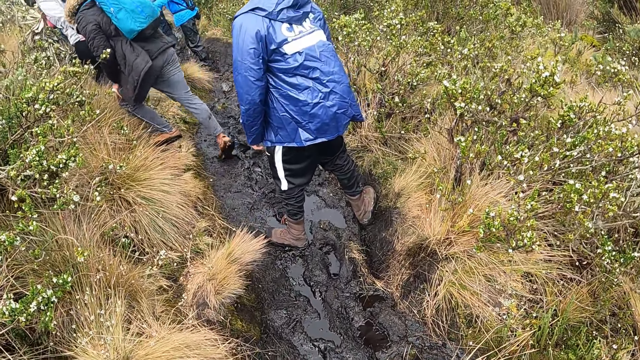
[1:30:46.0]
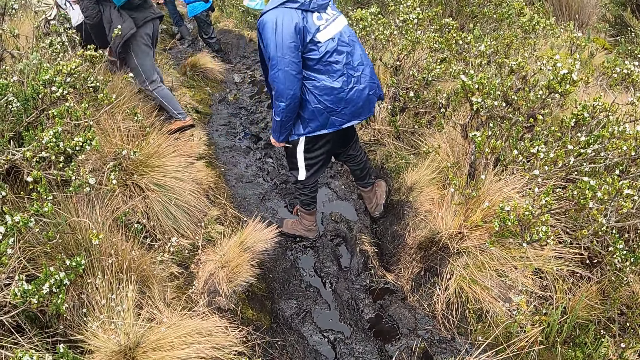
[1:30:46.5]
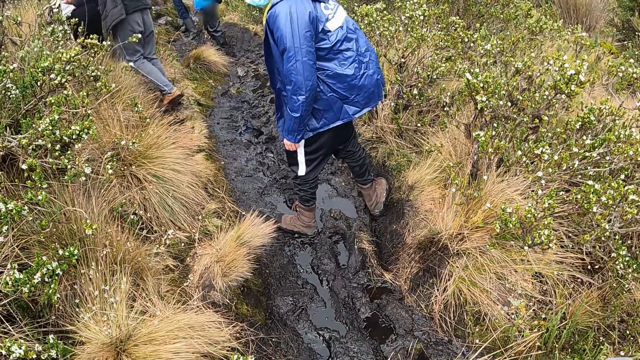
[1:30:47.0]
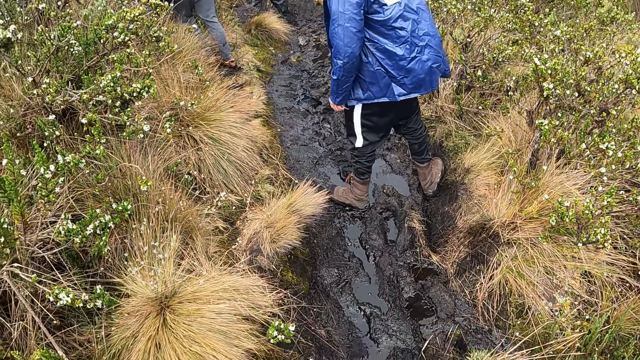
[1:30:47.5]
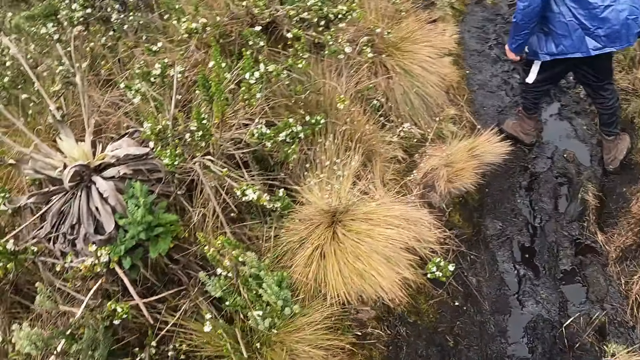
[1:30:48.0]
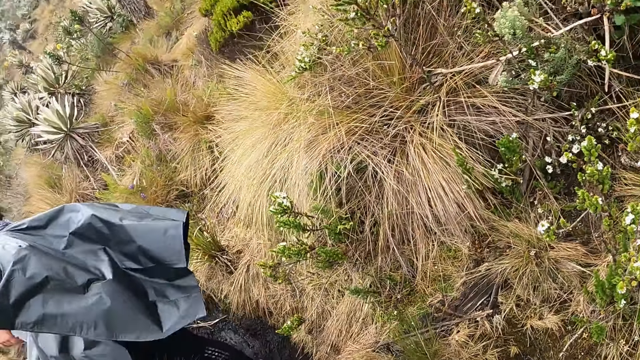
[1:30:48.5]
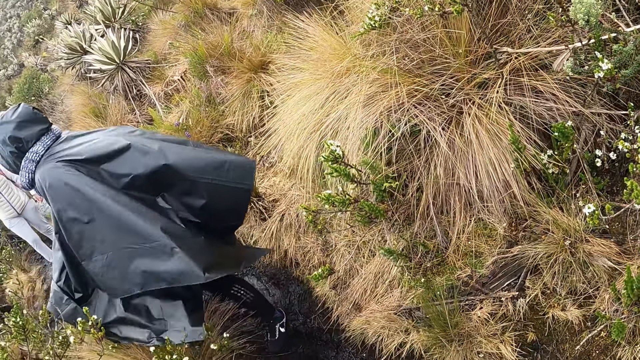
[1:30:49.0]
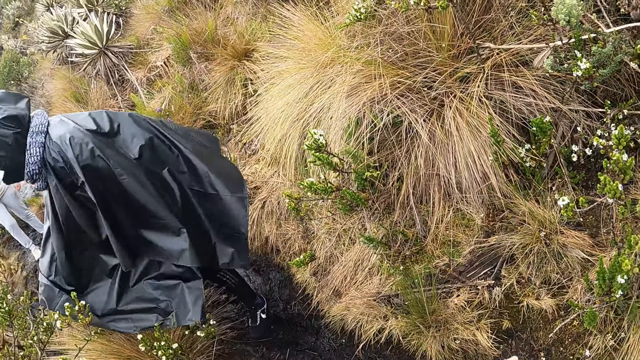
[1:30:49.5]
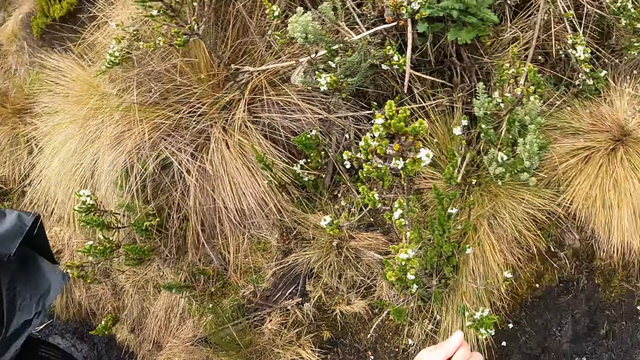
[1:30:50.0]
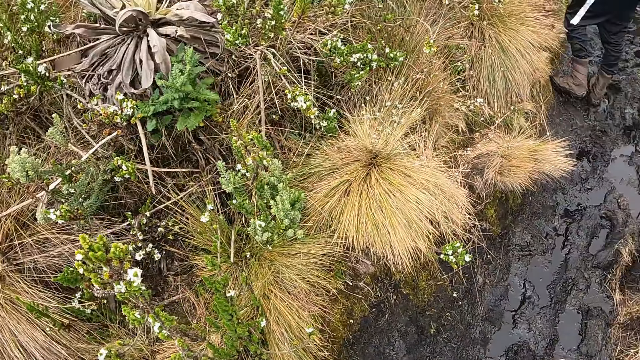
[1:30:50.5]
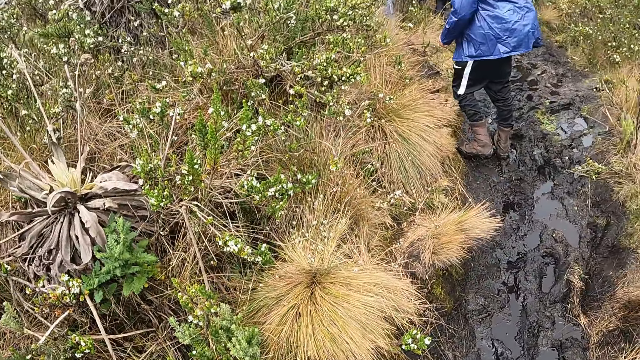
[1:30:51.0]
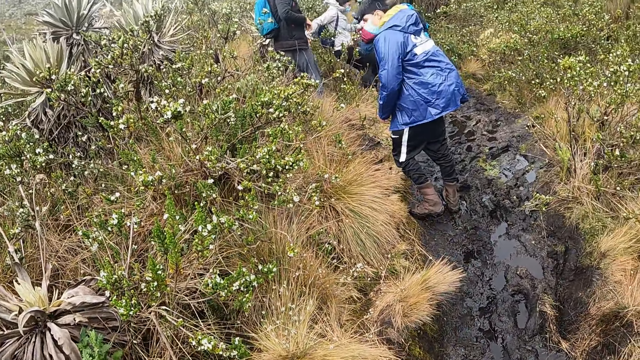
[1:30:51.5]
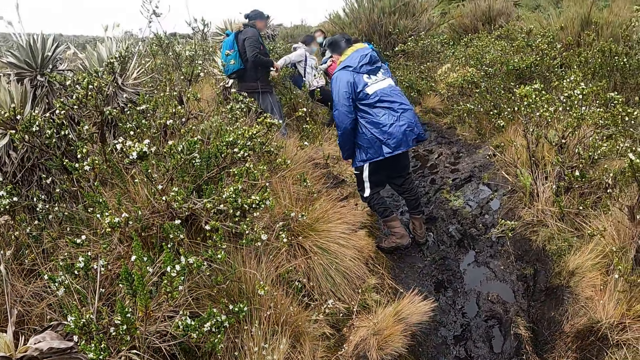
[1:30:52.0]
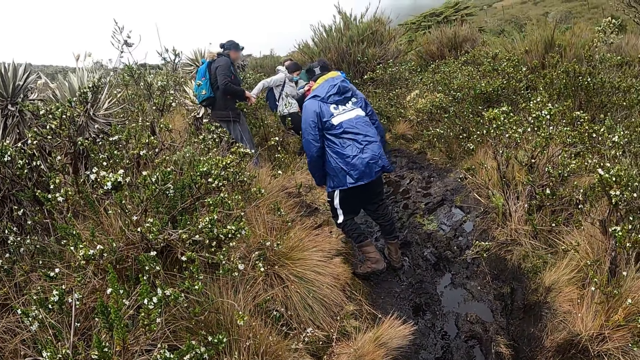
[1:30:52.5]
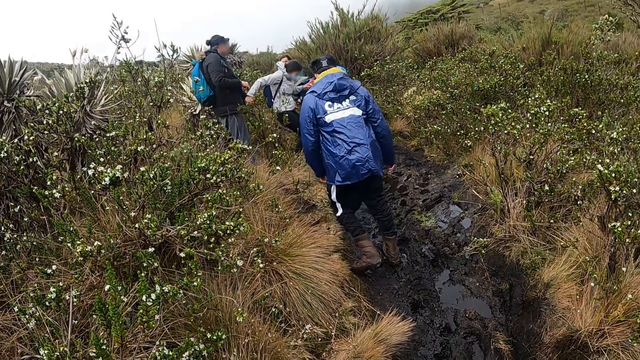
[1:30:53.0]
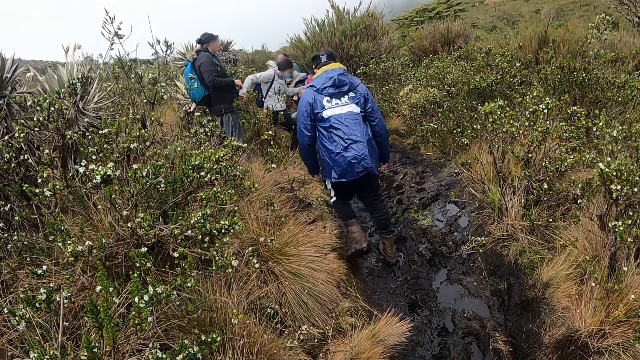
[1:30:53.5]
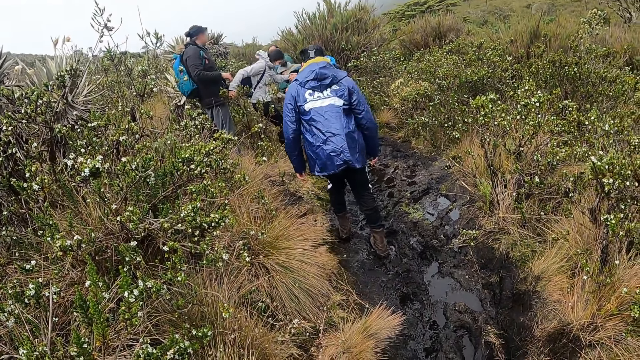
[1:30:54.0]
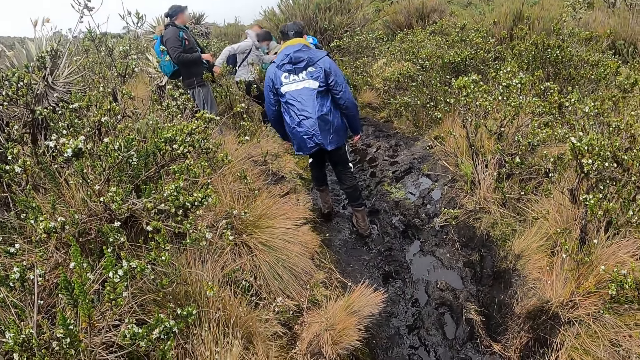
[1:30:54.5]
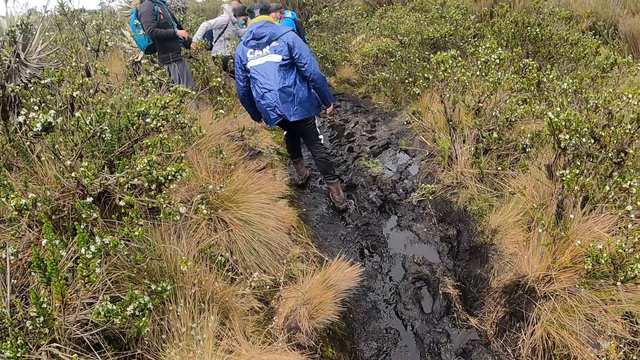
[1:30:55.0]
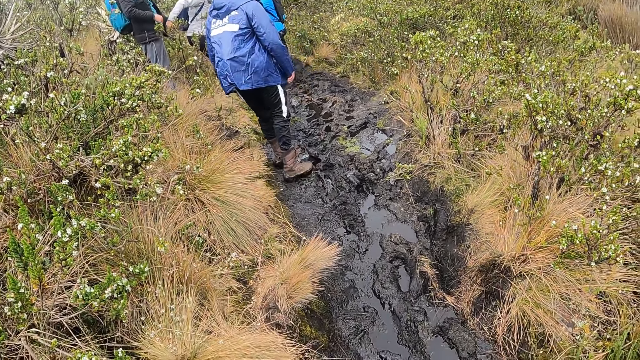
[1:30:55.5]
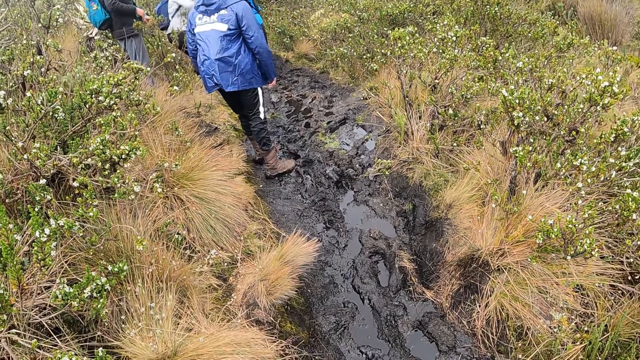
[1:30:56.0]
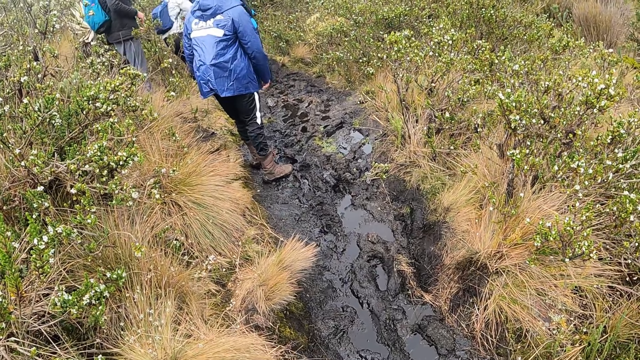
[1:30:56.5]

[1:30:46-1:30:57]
The camera wearer looks around the street. They walk around the street.

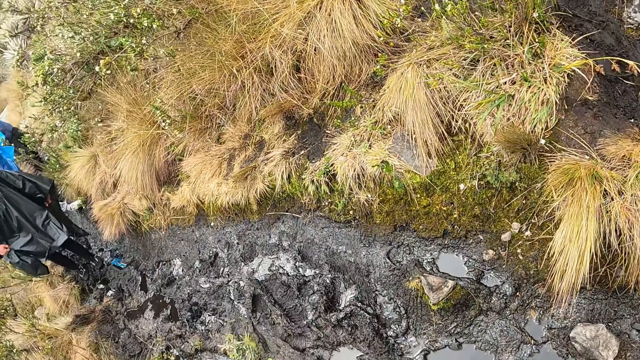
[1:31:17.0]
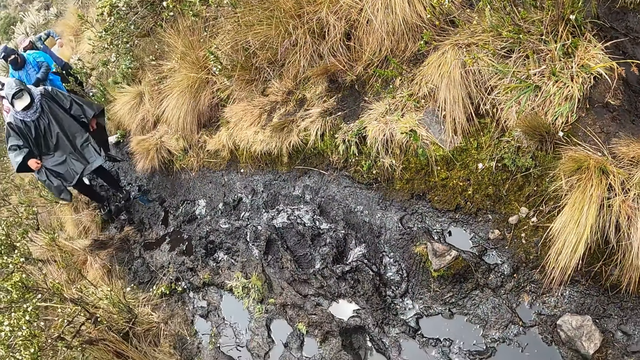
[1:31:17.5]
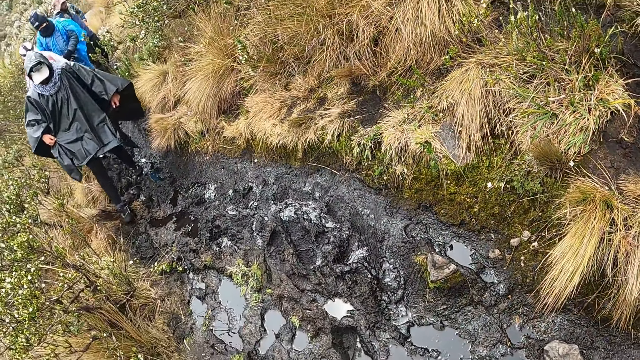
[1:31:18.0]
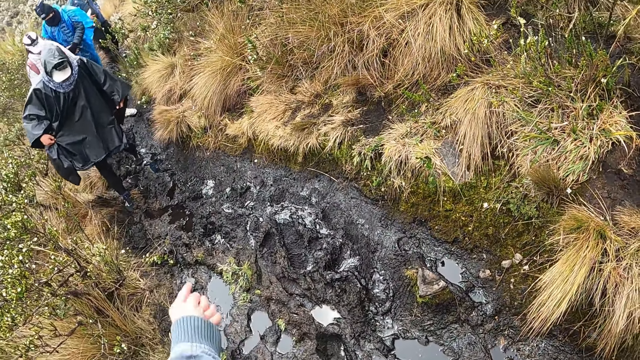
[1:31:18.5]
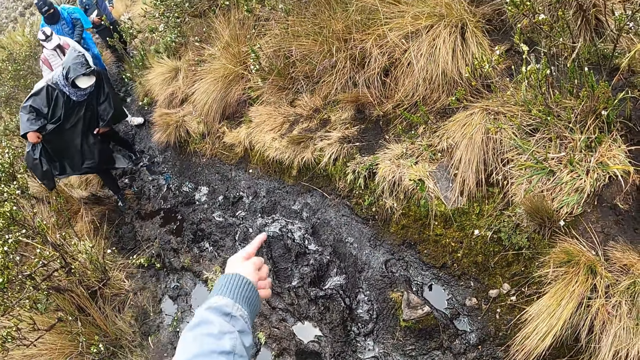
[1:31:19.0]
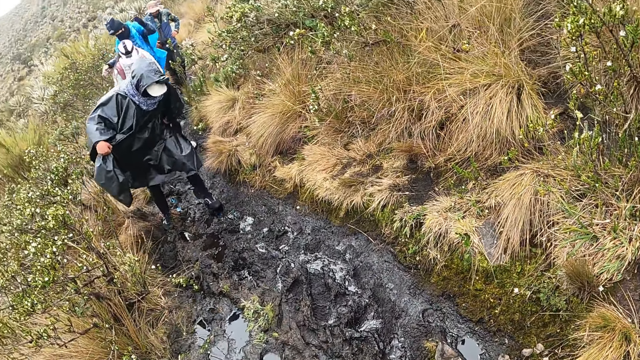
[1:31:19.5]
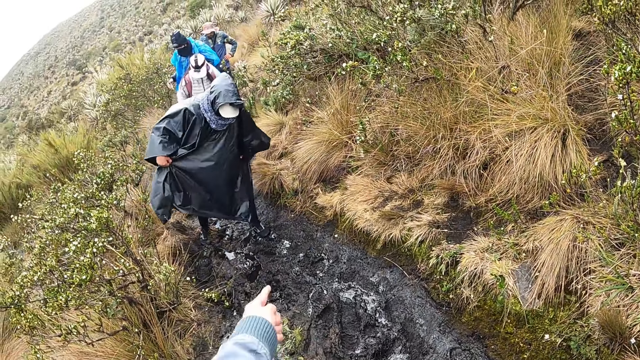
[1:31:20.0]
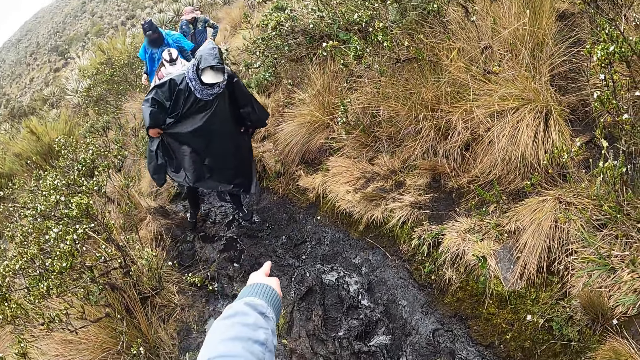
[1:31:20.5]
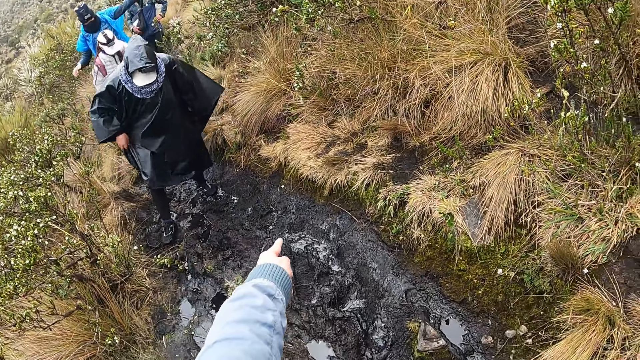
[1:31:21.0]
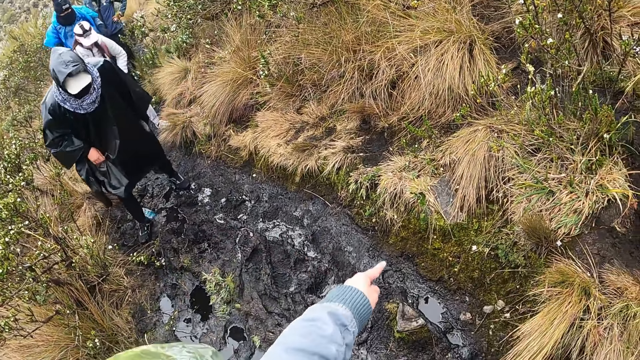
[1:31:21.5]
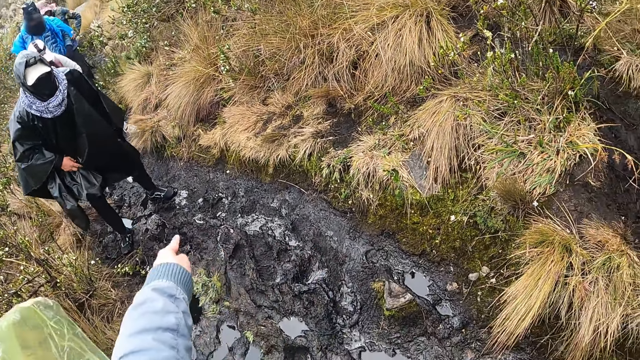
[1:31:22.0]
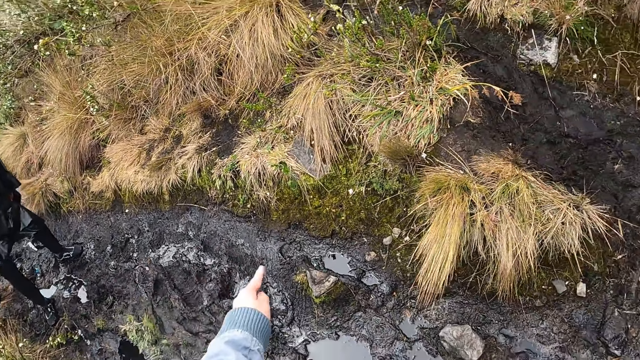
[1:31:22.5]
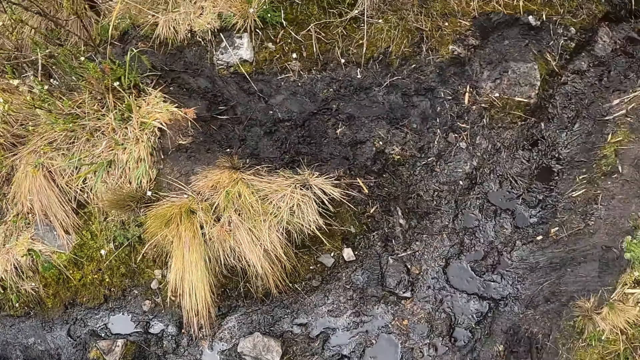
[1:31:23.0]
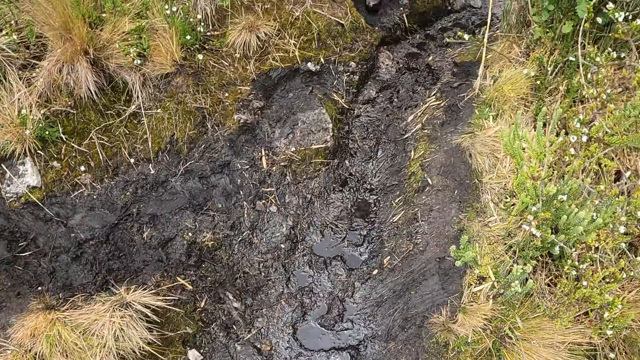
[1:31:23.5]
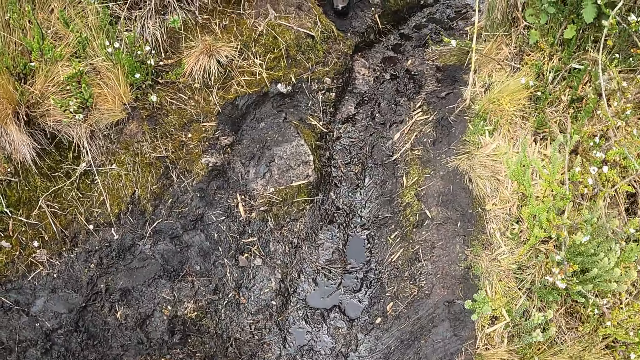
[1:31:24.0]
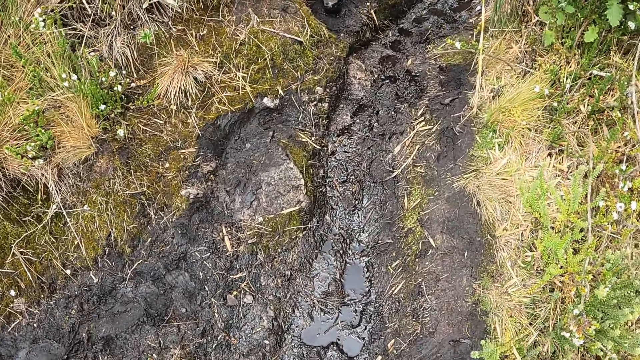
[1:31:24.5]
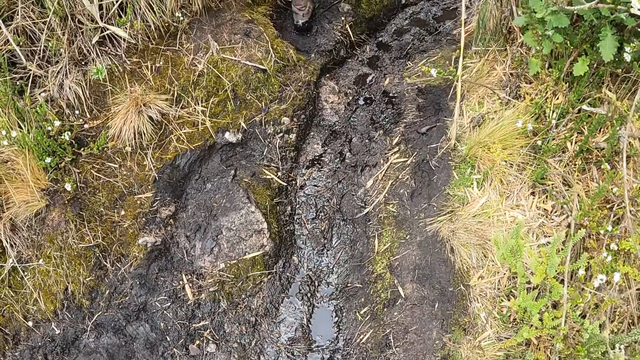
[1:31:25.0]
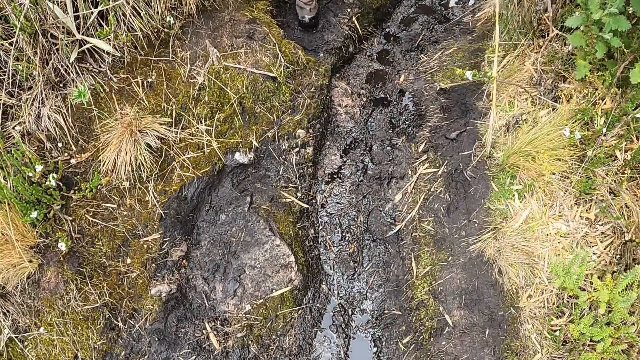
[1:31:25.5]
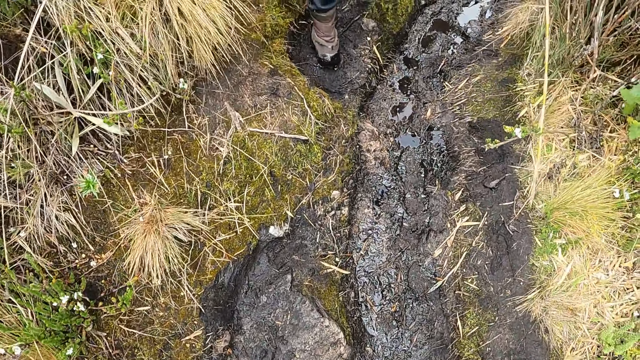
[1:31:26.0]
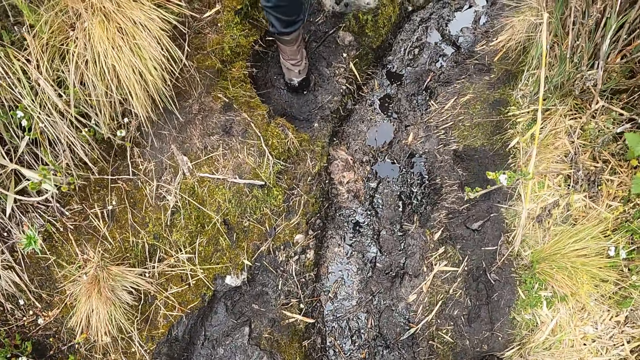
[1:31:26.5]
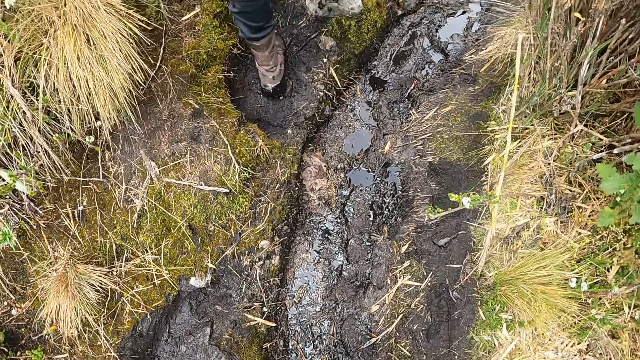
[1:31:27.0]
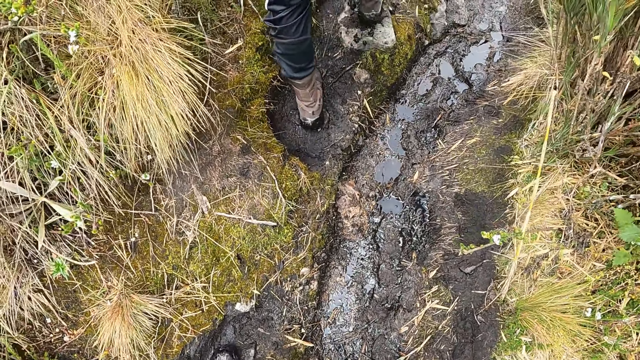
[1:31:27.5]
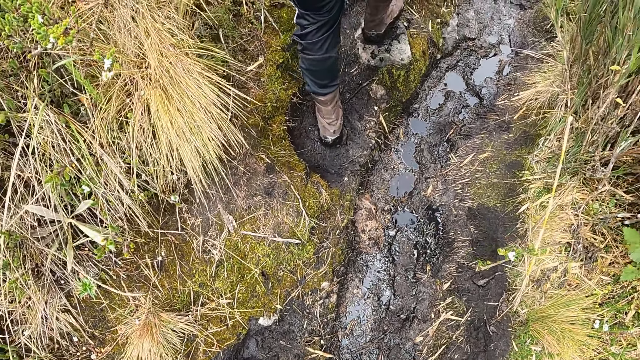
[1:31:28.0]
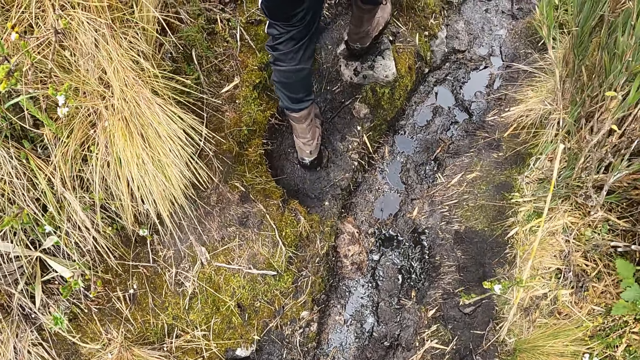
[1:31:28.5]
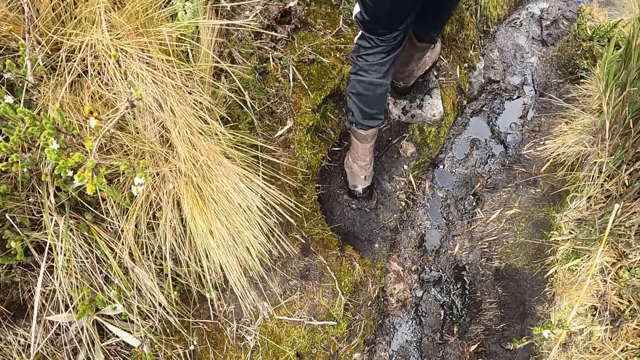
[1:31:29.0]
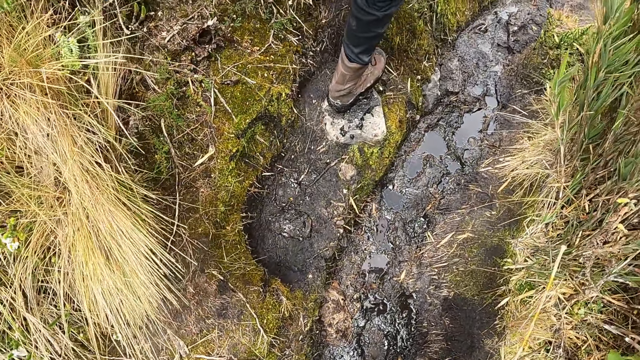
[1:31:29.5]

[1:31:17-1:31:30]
The camera wearer interacts with a woman on the path. They point a finger. They walk around the street.
